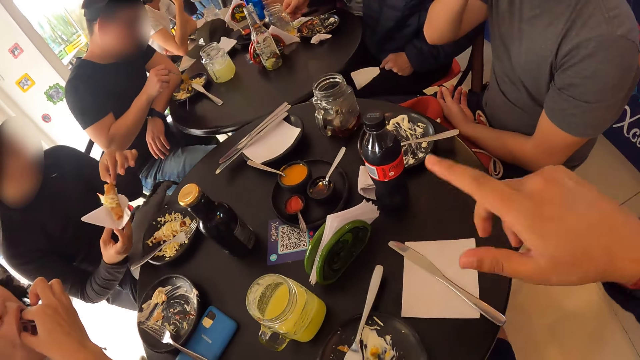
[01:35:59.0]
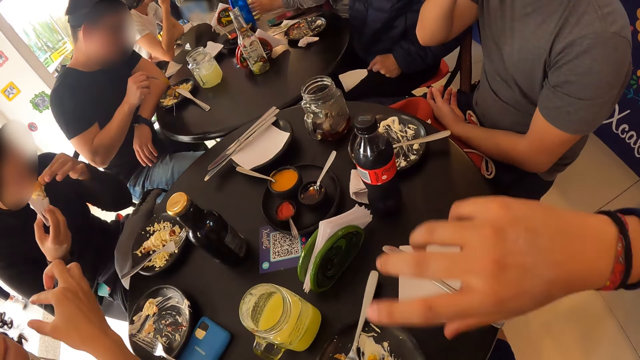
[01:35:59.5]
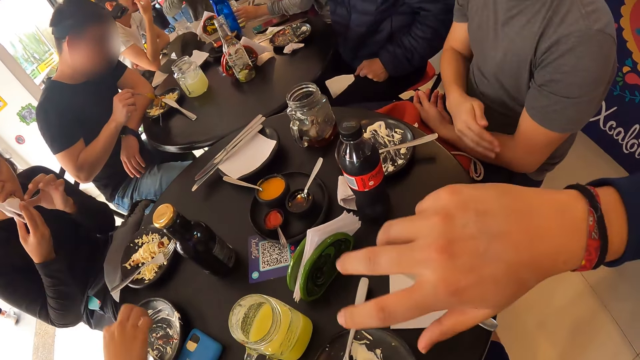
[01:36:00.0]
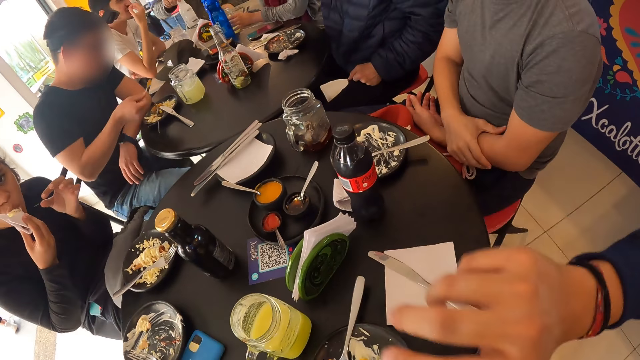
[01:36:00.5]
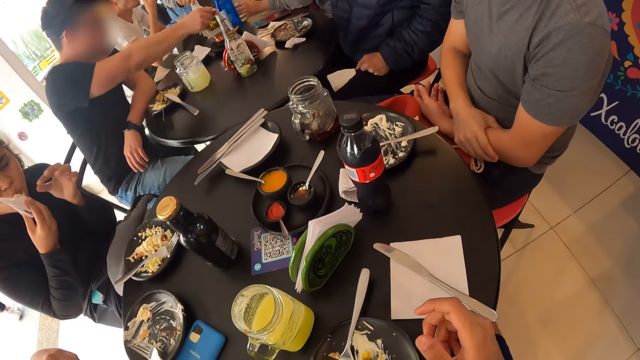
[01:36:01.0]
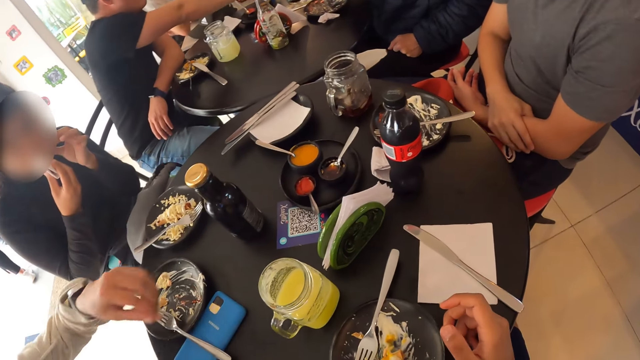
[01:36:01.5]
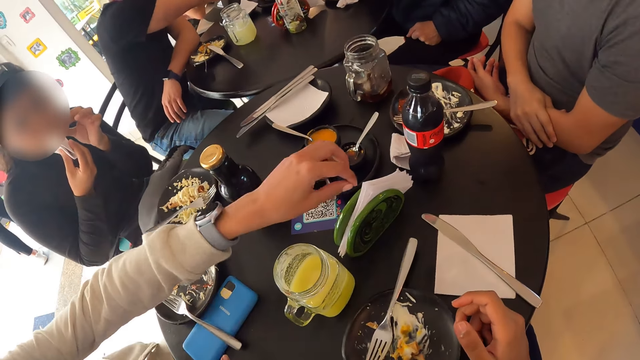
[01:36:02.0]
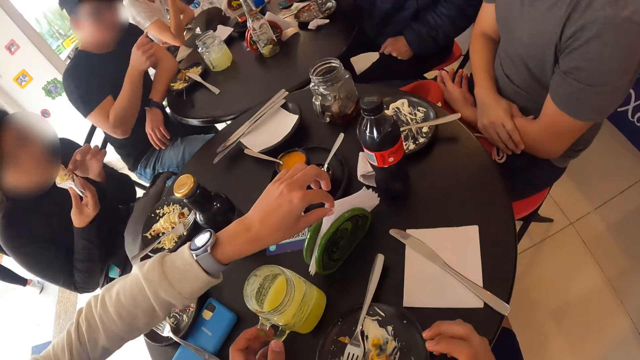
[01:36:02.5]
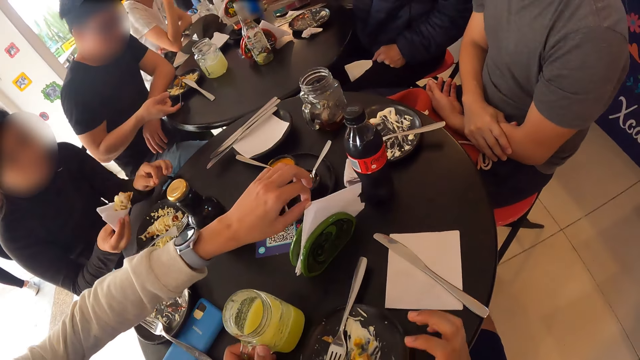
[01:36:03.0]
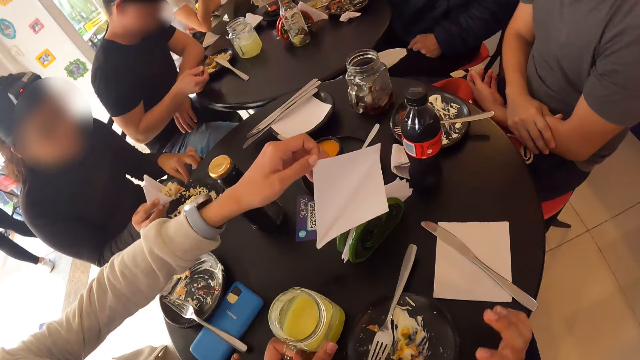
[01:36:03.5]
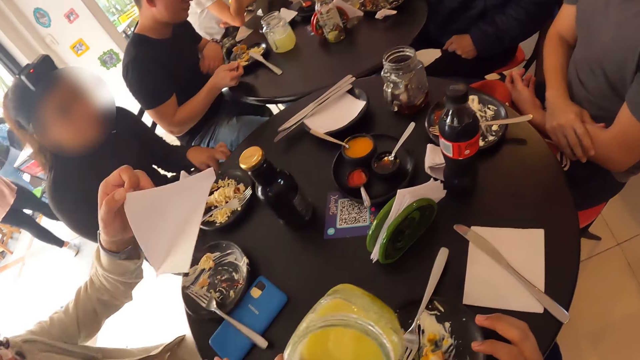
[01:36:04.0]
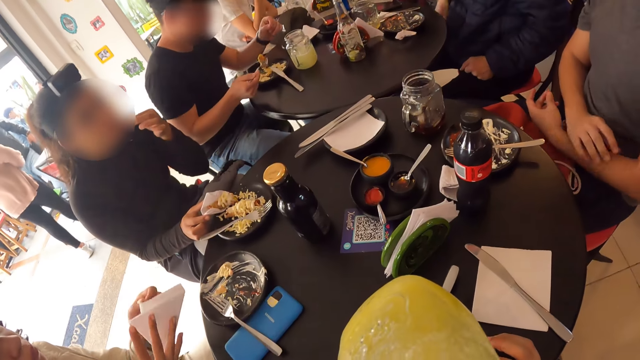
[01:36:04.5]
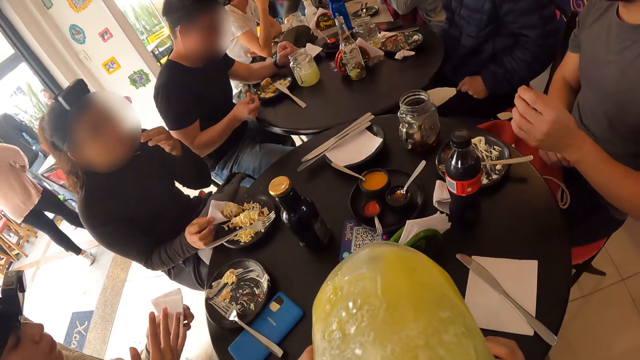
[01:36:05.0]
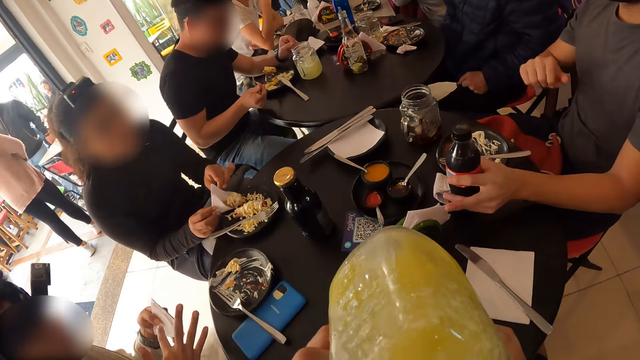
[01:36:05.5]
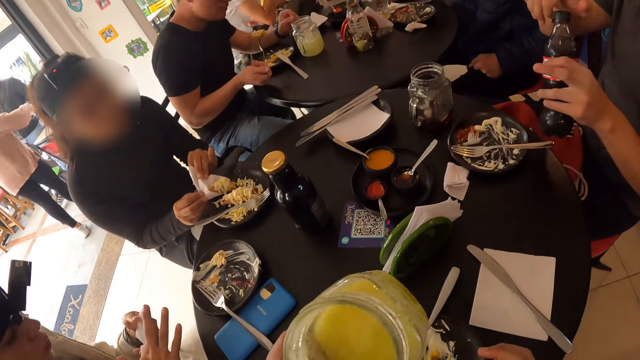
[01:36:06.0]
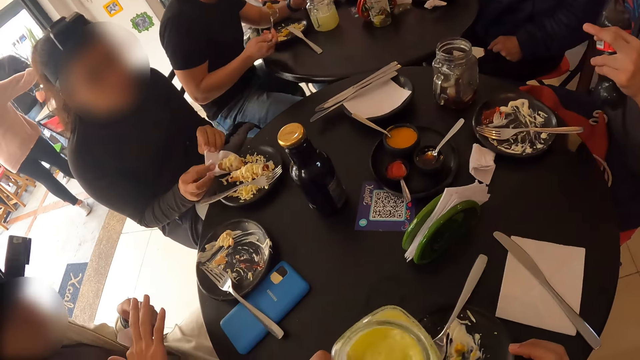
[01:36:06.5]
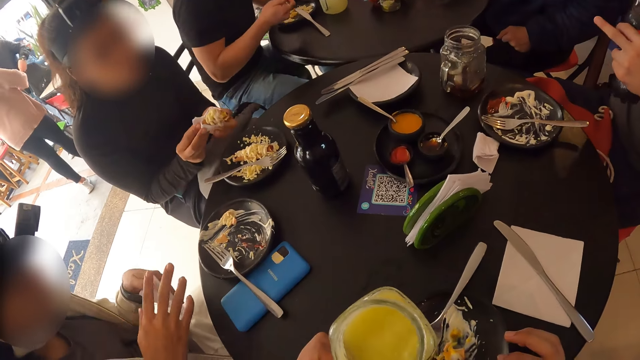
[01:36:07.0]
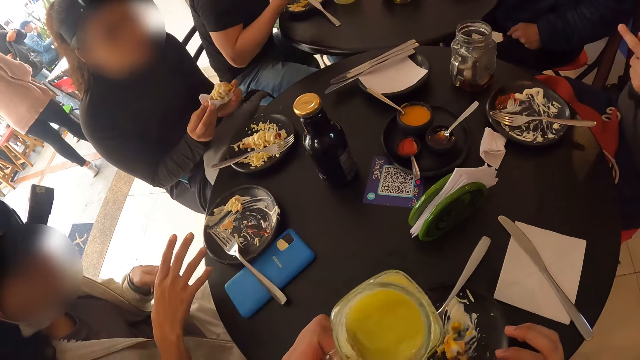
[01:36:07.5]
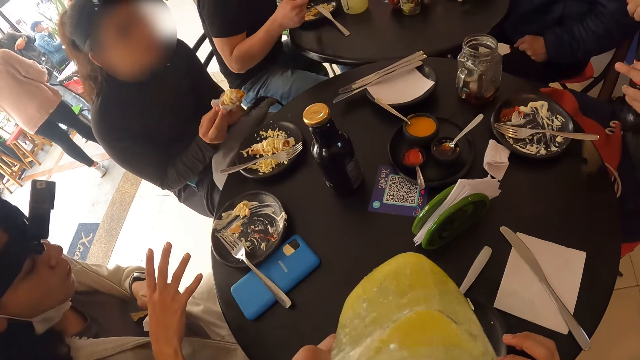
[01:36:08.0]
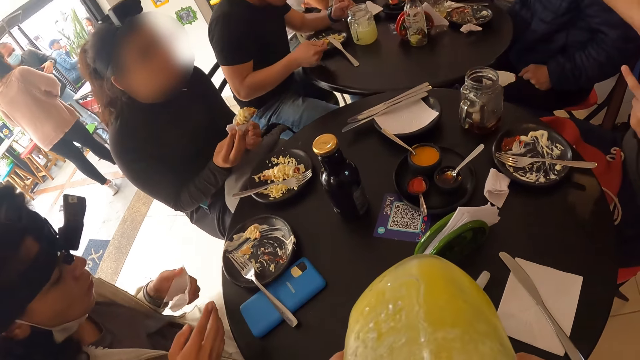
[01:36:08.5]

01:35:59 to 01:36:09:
The first woman eats the hotdog with her right hand. The other woman carries food and eats the hotdog in the serviette with her right hand. The first woman picks up a serviette from a napkin holder on the table with her left hand. The camera wearer picks up the glass mug on the table with his left hand. He drinks the pineapple juice from the glass mug in his left hand. The first woman wipes her right hand with the napkin holder with her left hand. A man lifts the bottle of soda from the table with his left hand. The other woman holds the hotdog in the serviette with both hands. The man unscrews a cap from the bottle of soda in his left hand with his right hand.

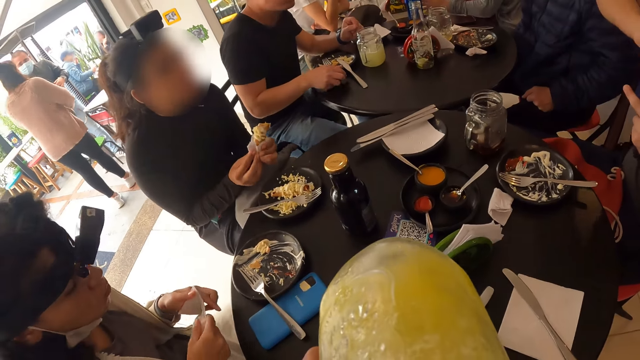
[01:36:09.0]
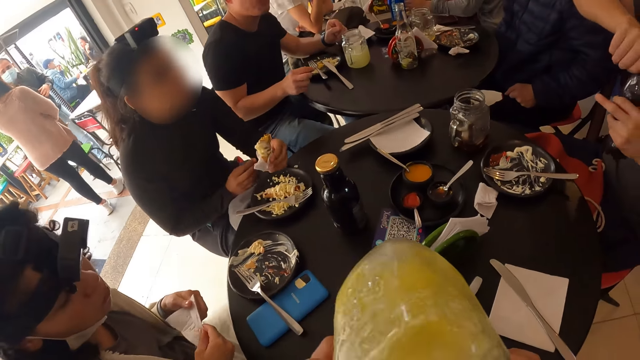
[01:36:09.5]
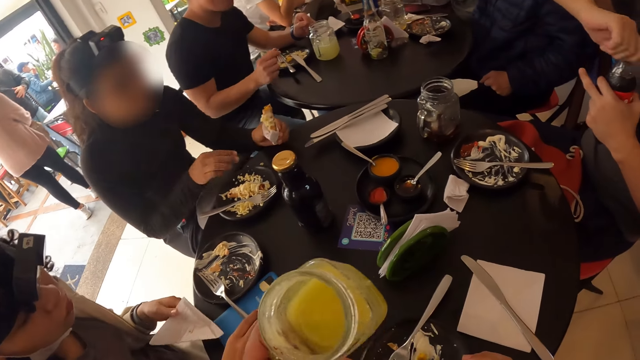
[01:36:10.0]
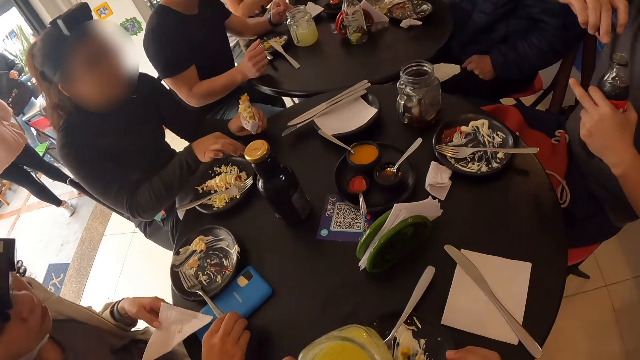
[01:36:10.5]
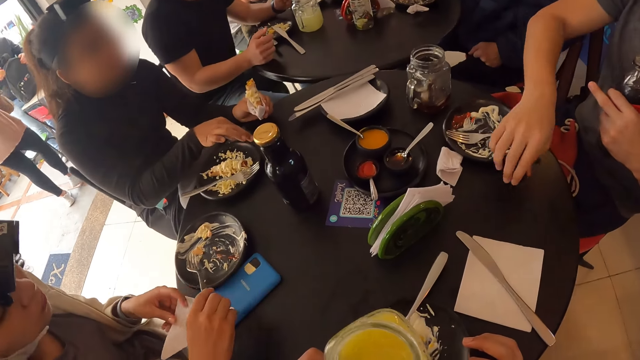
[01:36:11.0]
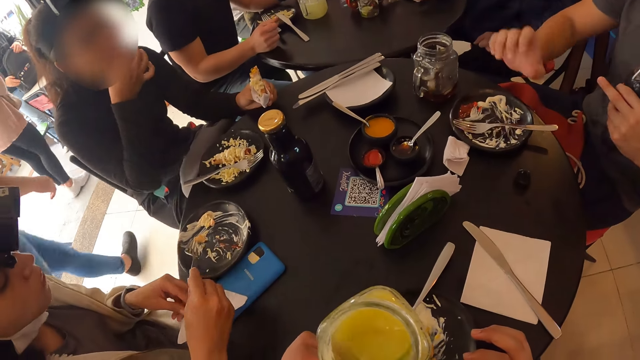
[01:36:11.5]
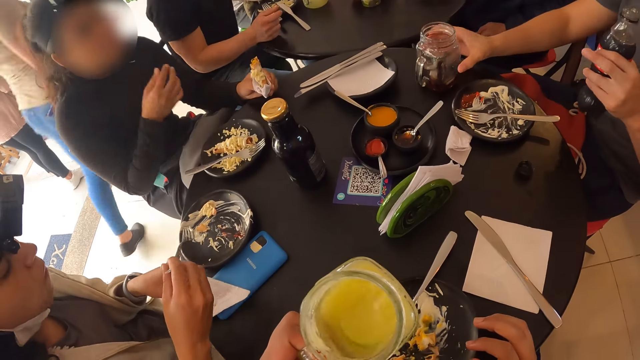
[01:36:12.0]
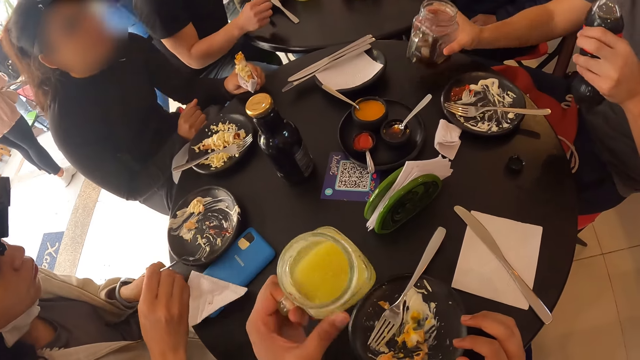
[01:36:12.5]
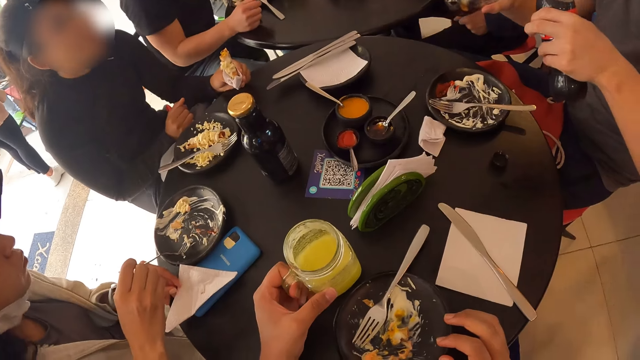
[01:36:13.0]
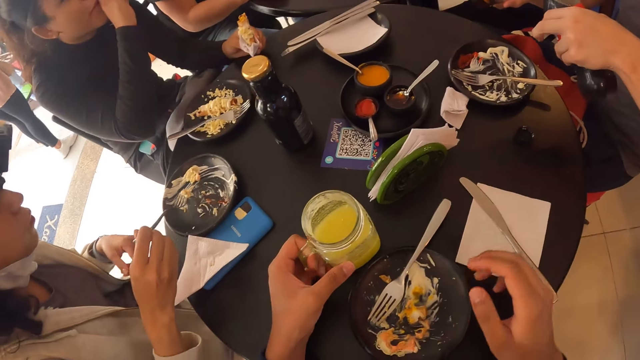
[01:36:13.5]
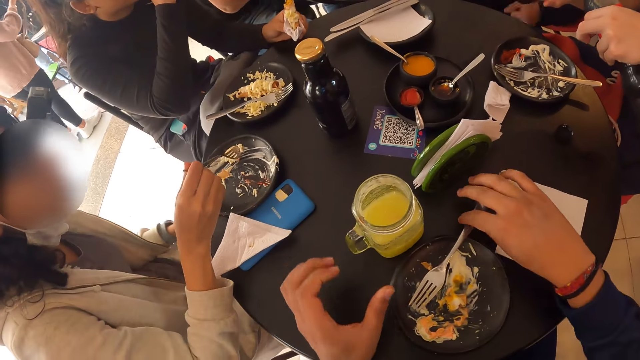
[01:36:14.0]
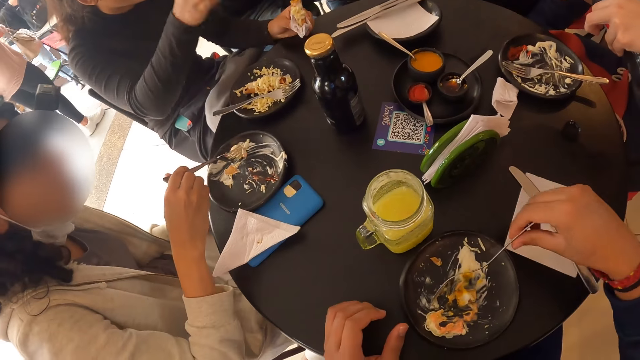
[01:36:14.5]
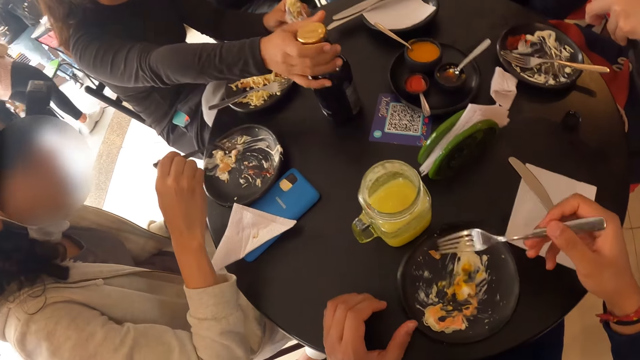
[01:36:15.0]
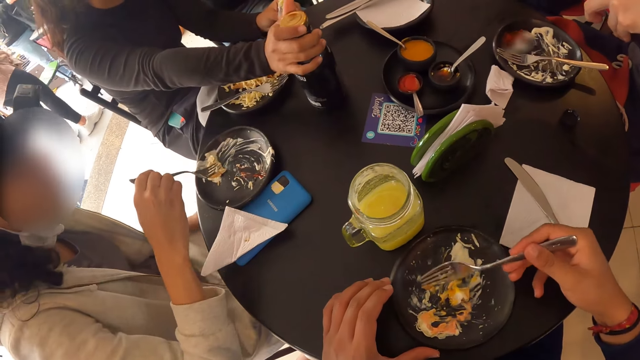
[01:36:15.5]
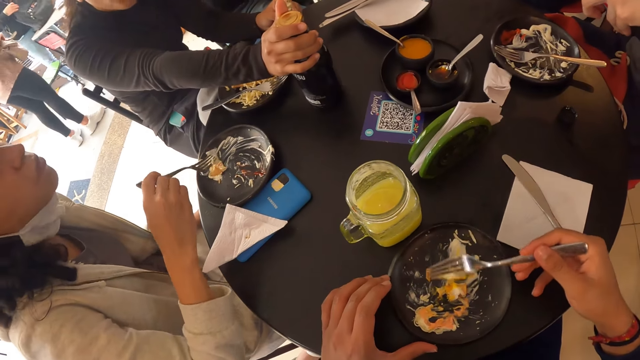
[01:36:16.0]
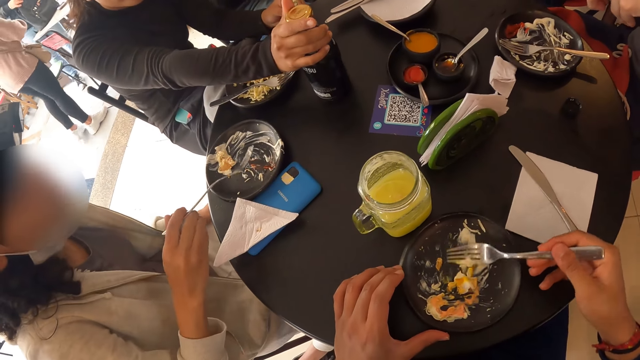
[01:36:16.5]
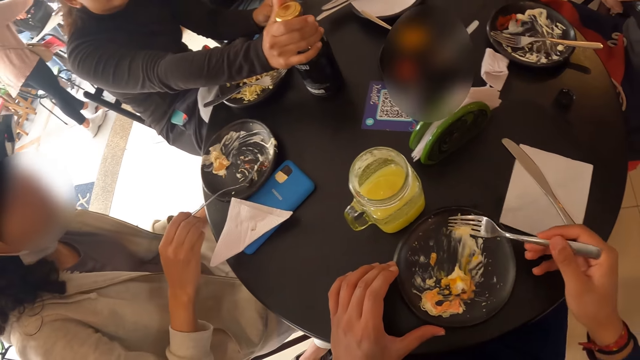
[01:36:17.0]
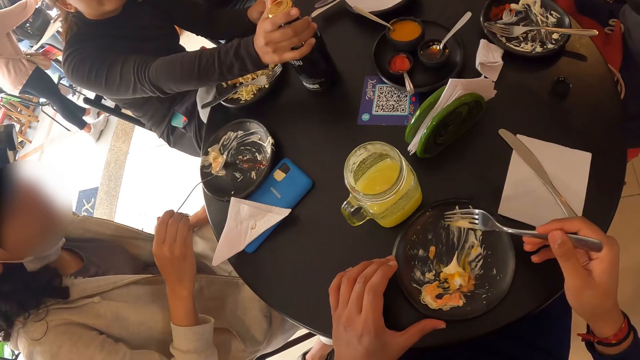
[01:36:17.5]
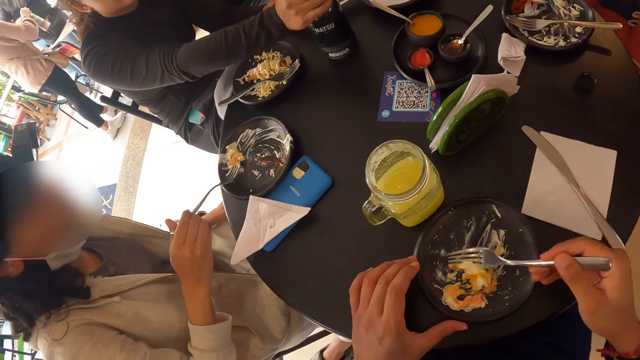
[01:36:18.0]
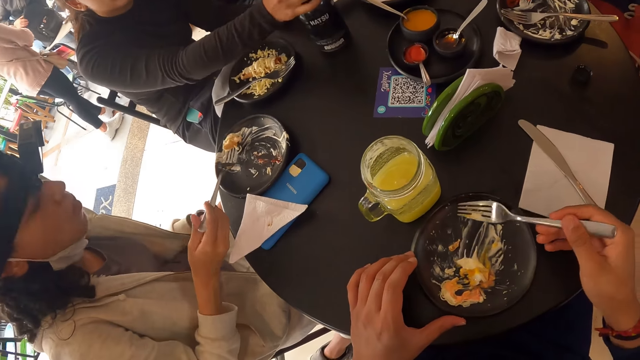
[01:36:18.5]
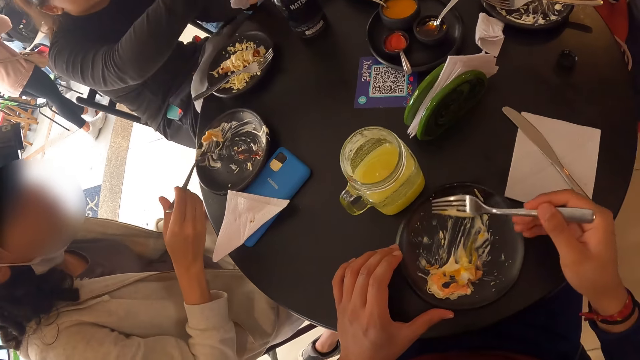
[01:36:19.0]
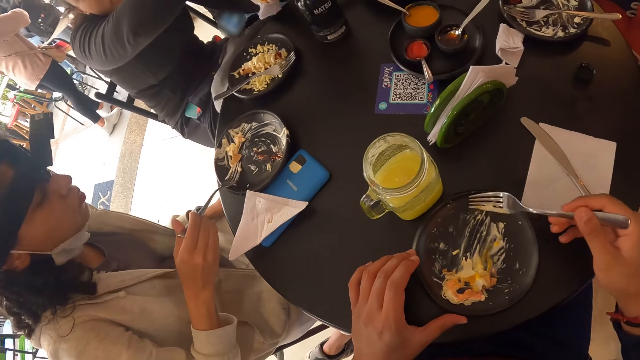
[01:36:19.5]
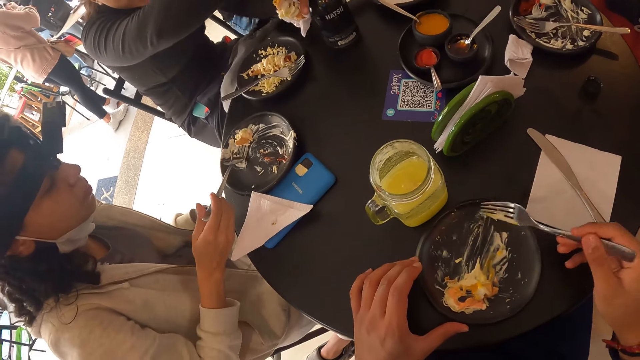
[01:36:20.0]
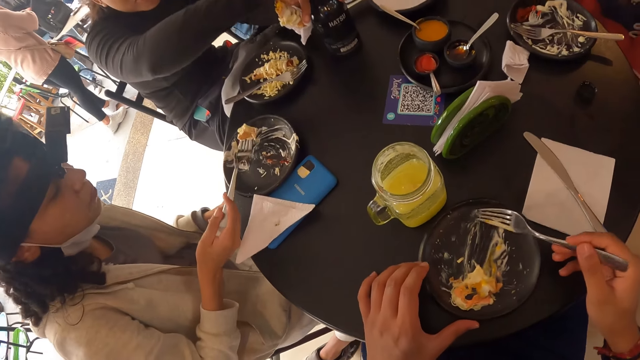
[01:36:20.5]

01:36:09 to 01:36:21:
The other woman holds the hotdog in the serviette with her left hand. The first woman holds a fork in the plate on the table with her right hand. The other woman picks salad from the plate on the table with her right hand. The man drops the cap with his right hand to the table. The first woman drops the serviette on a phone on the table with her left hand. The other woman eats the salad in her right hand. The man lifts the glass mug from the table with his right hand. The camera wearer carries a jar on the table. He drops the glass mug on the table from his left hand. The man pours soda from the bottle of soda in his left hand into the glass mug in his right hand. The first woman scrapes the salad in the plate on the table with the fork in her right hand. The camera wearer holds a fork in the plate on the table with his right hand. The other woman unscrews the cap from the bottle on the table with her right hand. The first woman gathers food in her plate. The camera wearer scrapes the salad in the plate on the table with his right hand and holds the plate on the table with his left hand. The other woman unscrews the cap from the bottle on the table with her right hand. The camera wearer gathers food in his plate. The other woman holds the bottle on the table.
